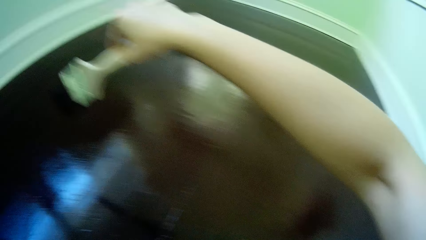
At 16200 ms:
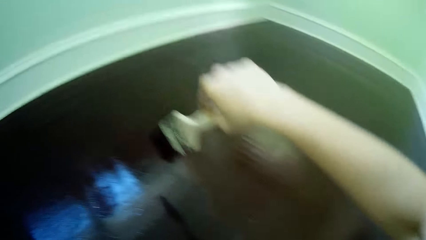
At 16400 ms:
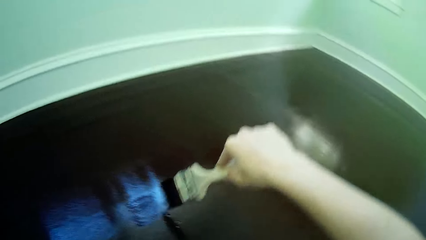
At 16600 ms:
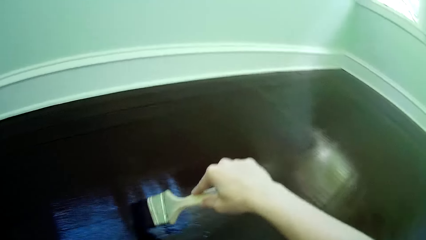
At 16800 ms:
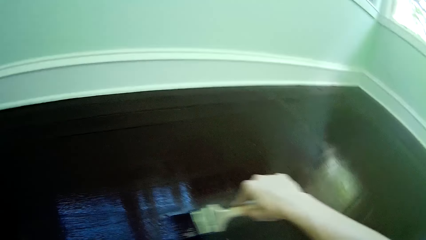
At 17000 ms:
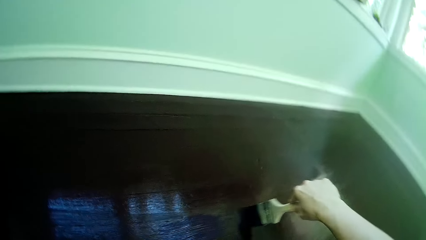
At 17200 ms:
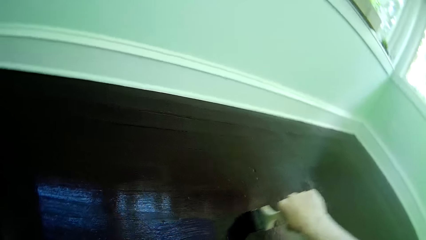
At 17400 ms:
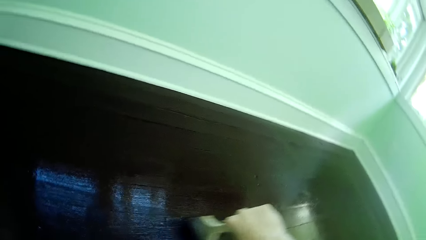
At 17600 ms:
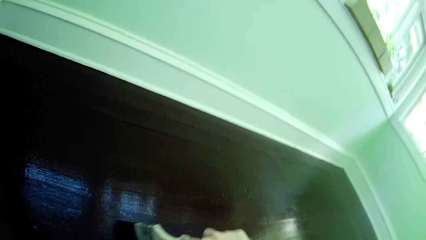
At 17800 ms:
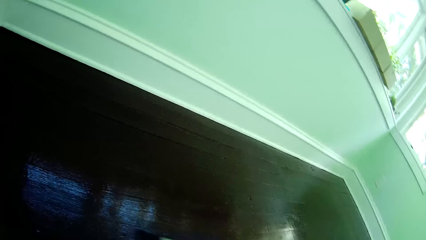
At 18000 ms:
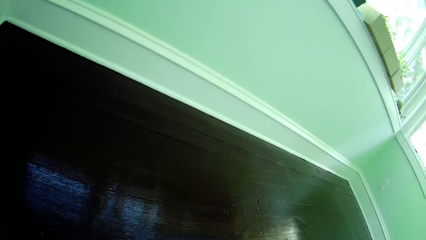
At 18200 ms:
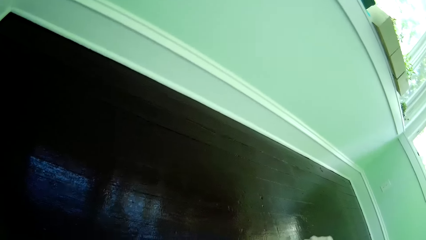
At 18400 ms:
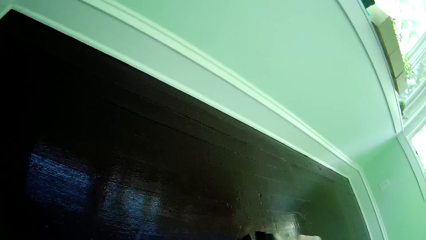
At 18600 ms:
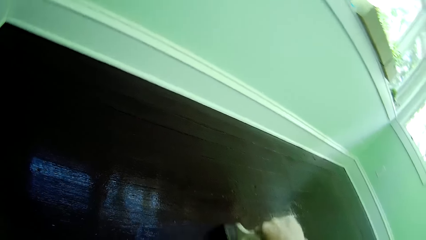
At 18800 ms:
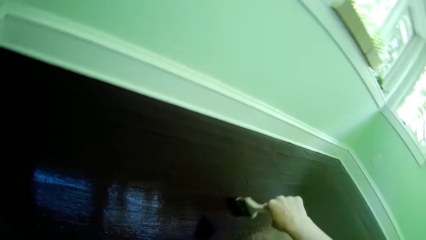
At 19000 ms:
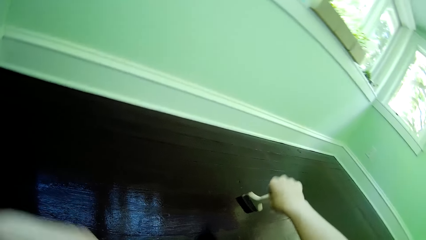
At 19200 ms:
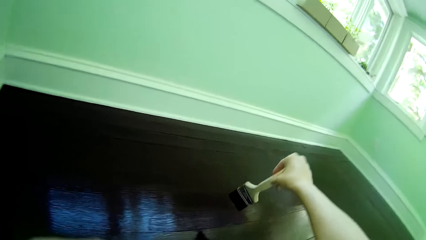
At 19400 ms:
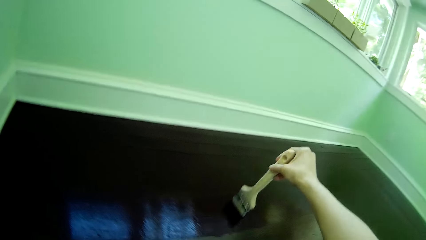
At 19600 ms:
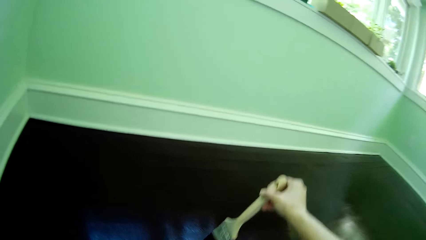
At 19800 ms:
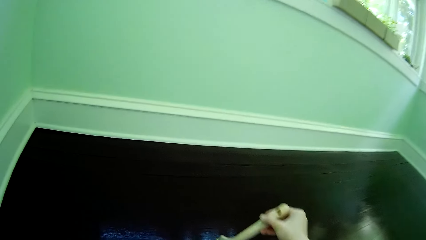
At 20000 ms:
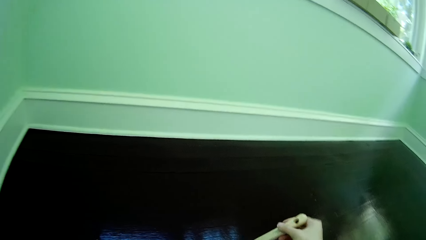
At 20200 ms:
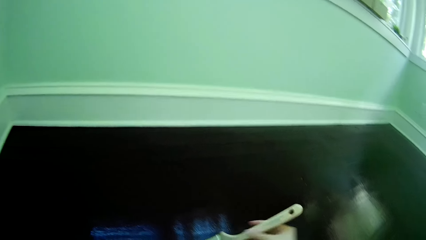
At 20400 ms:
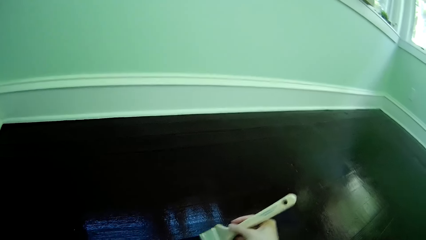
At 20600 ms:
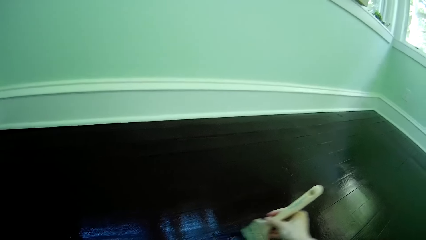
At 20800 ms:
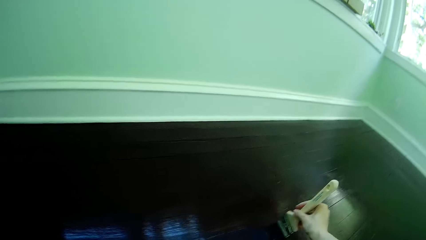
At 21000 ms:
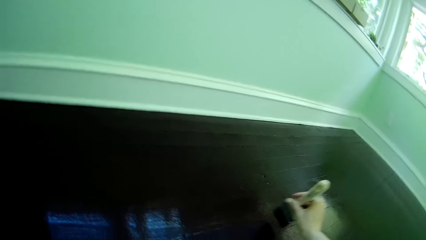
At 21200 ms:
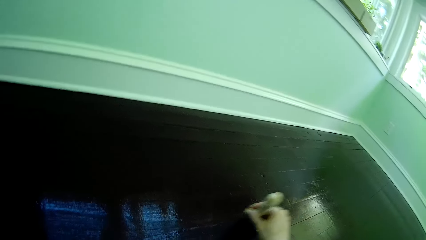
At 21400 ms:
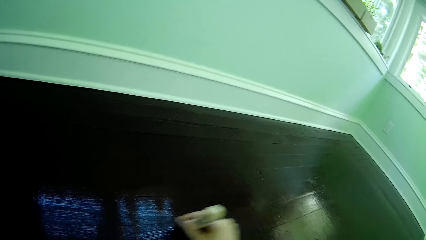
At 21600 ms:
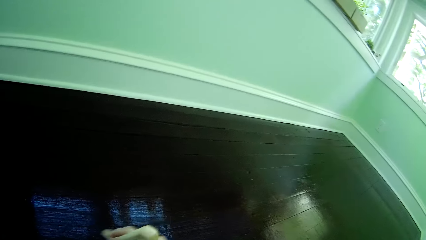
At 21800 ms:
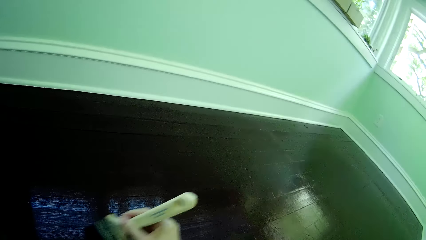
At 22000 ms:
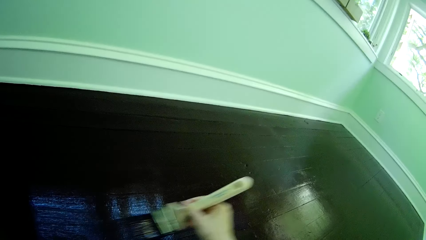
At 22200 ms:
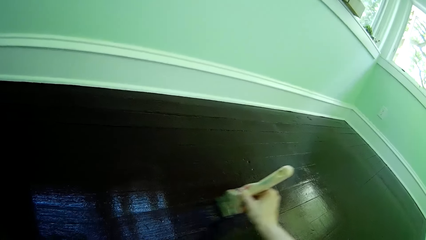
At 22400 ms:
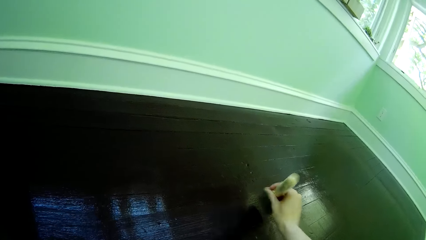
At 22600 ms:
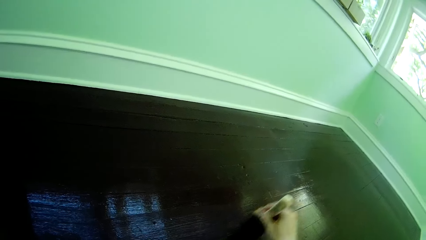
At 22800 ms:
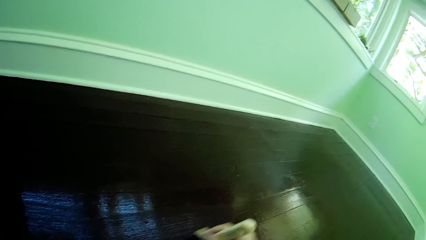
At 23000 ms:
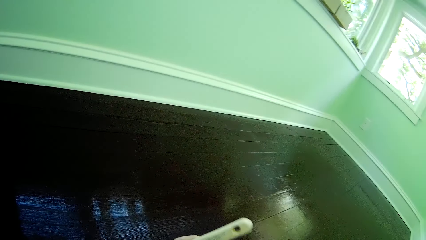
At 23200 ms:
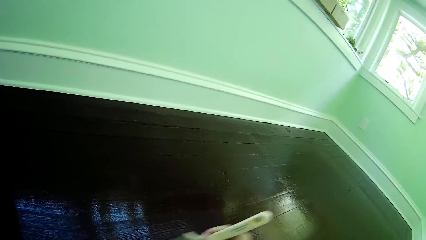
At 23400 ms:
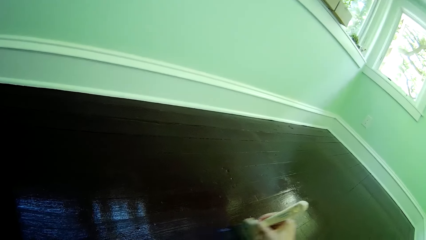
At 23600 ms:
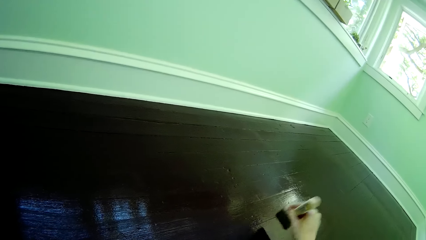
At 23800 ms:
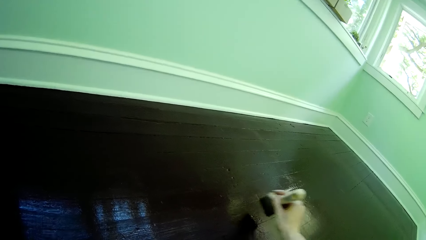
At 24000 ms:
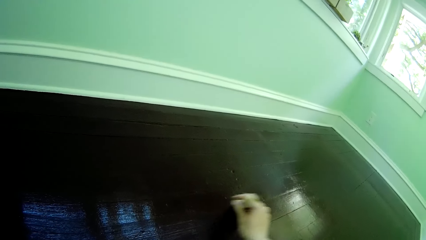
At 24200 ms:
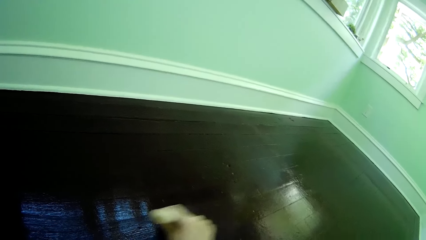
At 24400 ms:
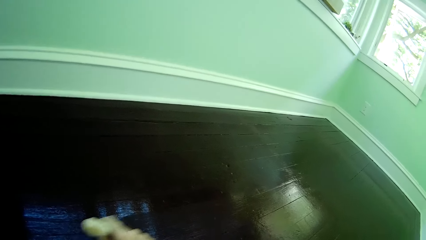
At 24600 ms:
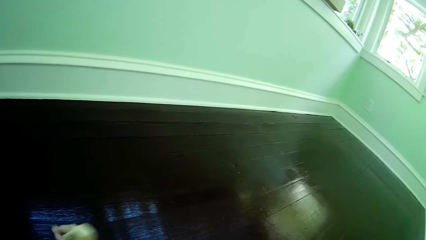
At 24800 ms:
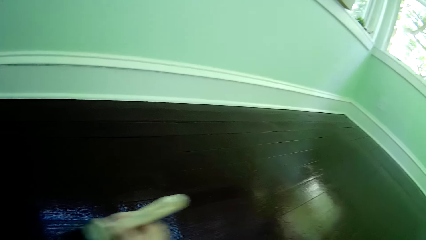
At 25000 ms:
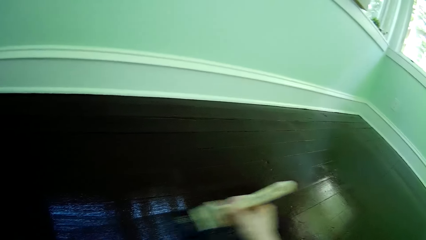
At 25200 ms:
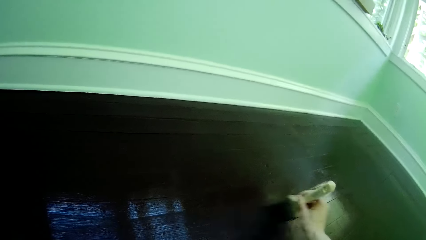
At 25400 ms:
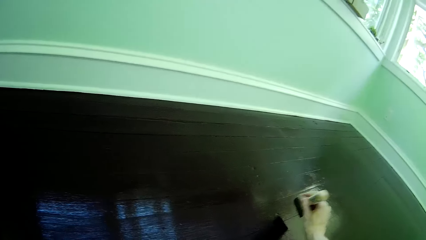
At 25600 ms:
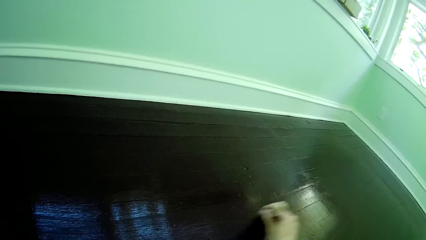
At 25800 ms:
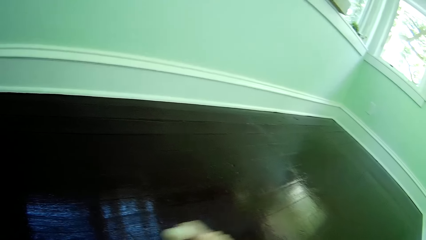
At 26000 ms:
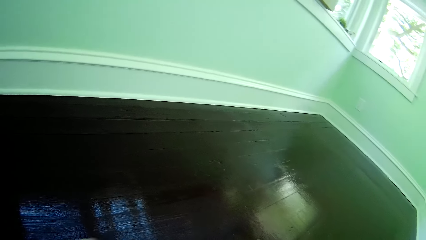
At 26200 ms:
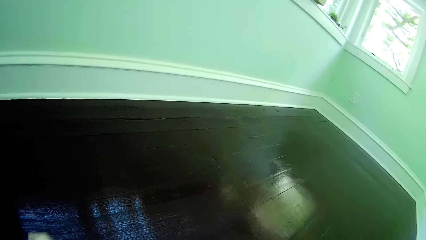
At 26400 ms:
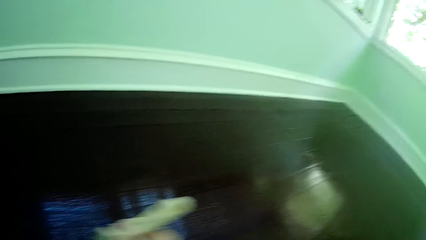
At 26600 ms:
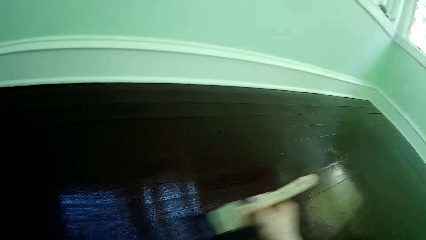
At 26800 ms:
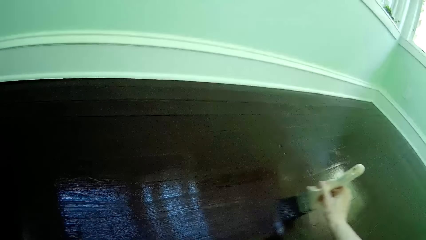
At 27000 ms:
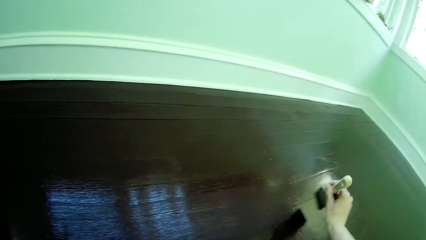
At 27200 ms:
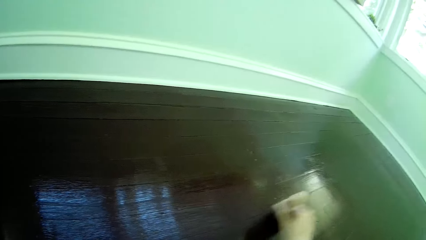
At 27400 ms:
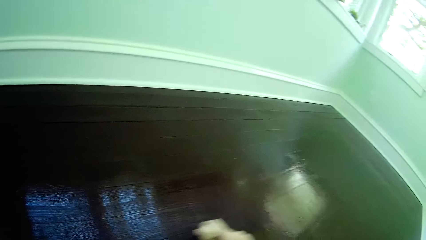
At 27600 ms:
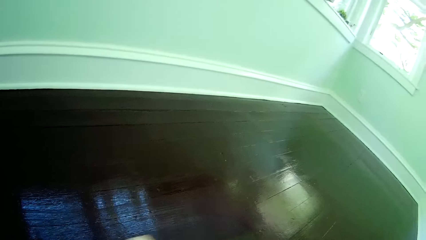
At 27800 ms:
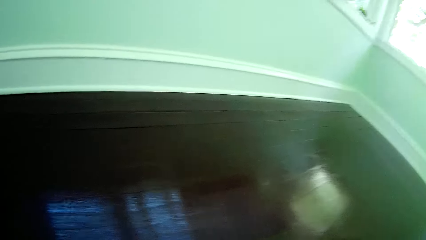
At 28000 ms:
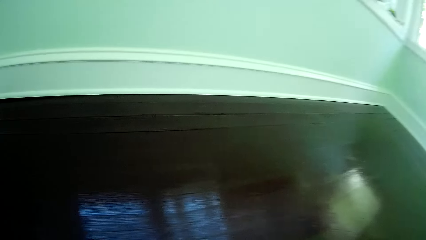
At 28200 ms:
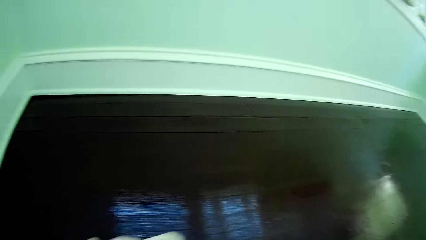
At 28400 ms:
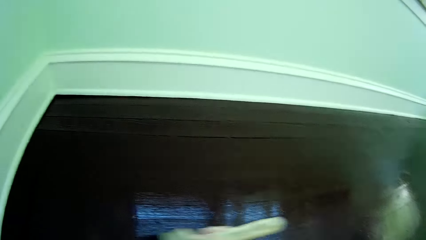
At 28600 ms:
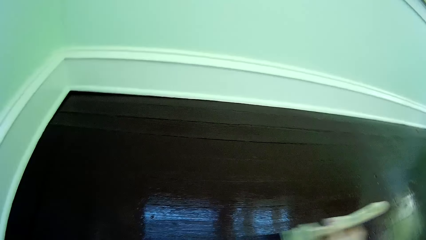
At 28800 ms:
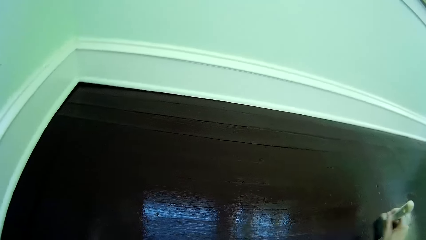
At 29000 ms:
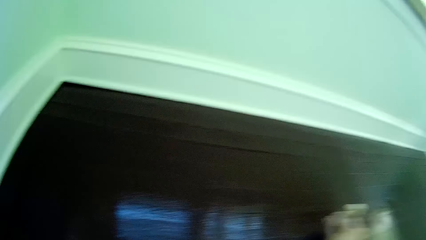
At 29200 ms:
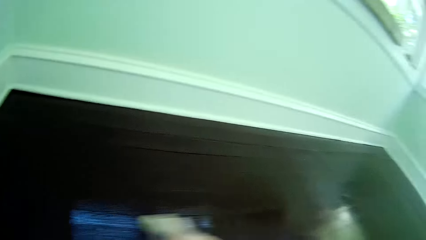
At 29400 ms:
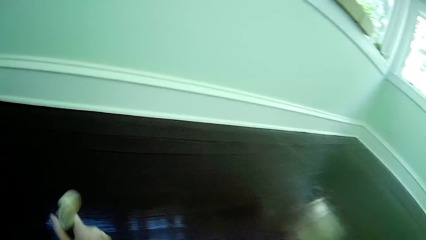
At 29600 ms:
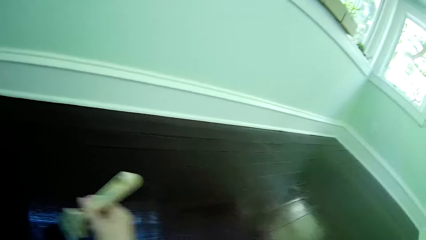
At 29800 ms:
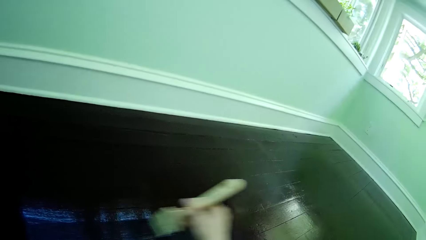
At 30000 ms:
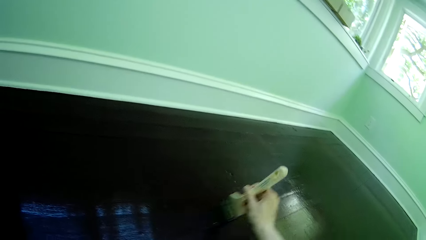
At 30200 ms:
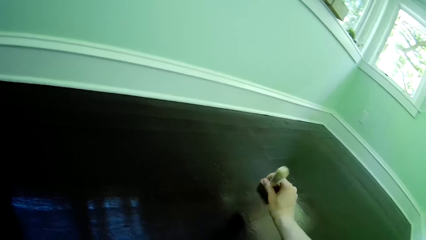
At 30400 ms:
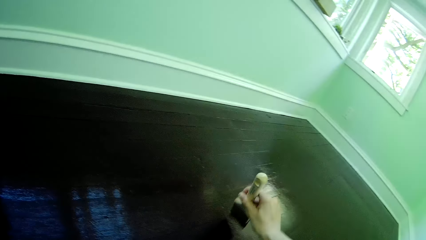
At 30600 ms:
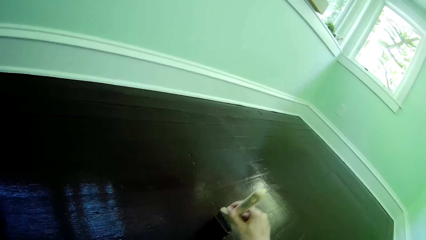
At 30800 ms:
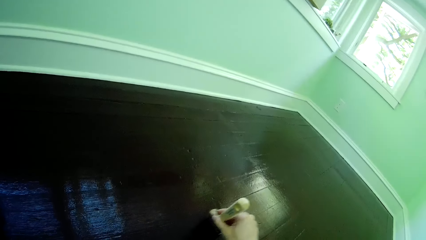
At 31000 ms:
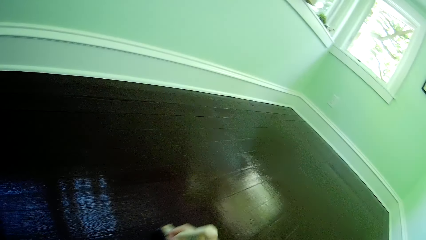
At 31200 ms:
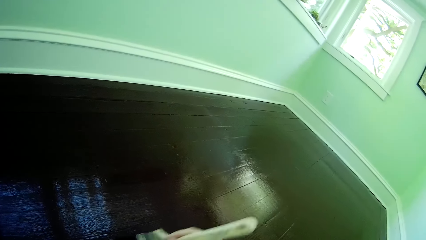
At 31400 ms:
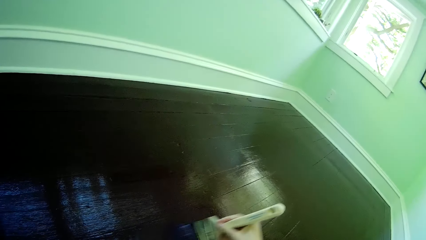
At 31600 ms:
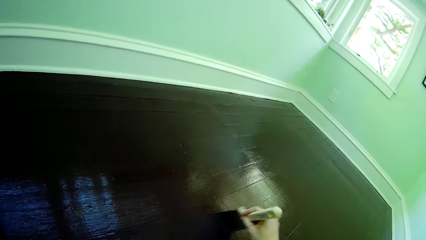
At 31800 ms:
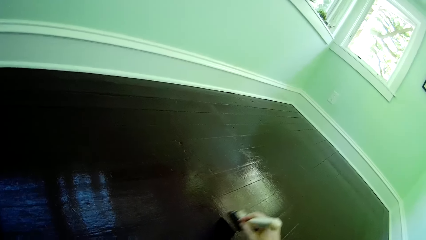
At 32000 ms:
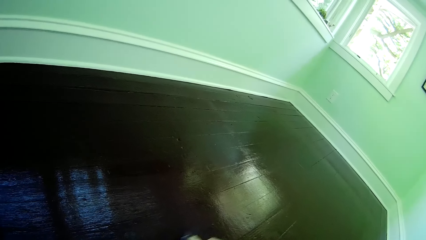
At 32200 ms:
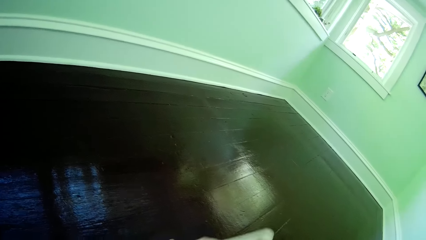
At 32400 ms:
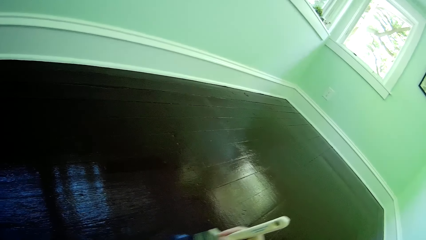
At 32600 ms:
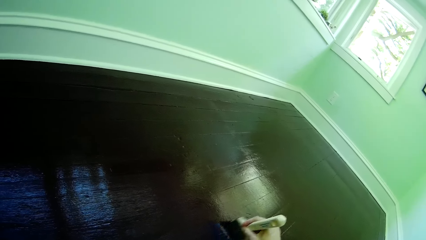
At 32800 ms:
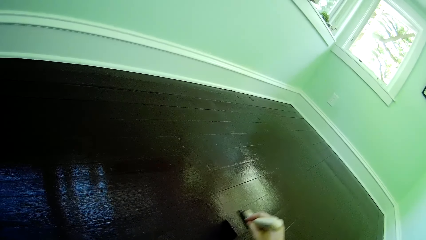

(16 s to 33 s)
The camera wearer paints the floor with the paint brush in her right hand. She paints the floor again.
